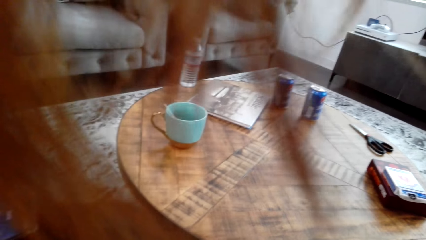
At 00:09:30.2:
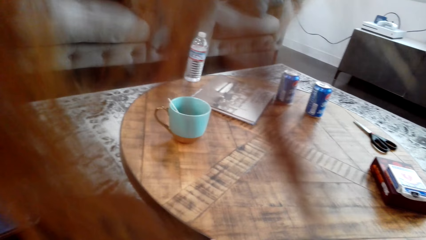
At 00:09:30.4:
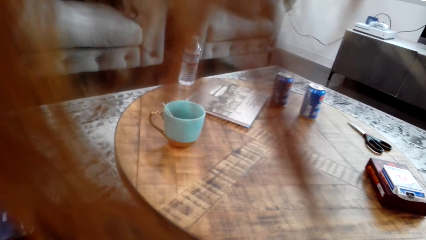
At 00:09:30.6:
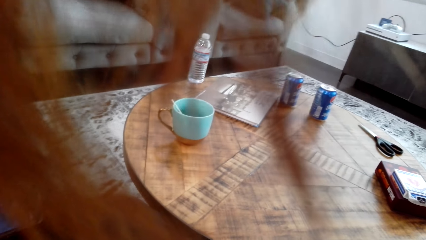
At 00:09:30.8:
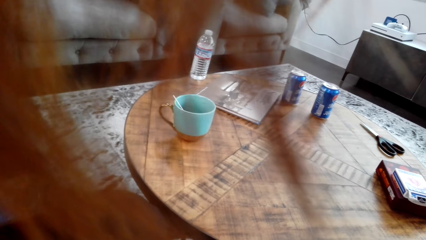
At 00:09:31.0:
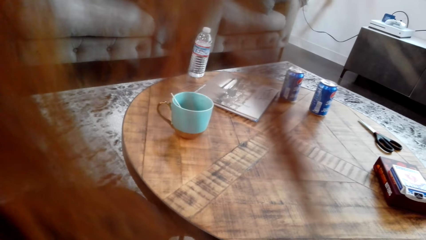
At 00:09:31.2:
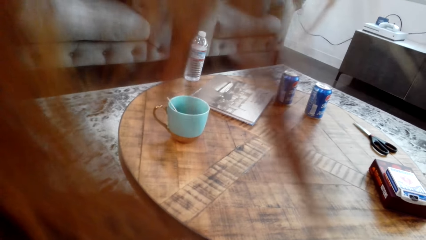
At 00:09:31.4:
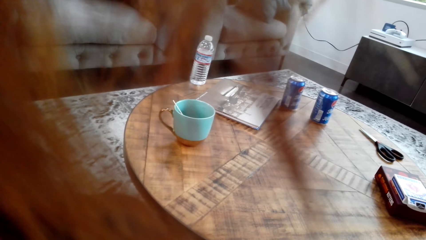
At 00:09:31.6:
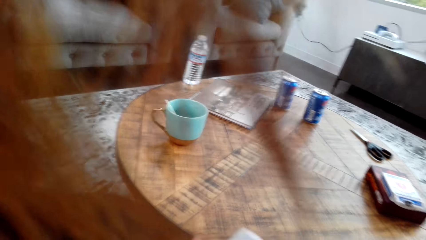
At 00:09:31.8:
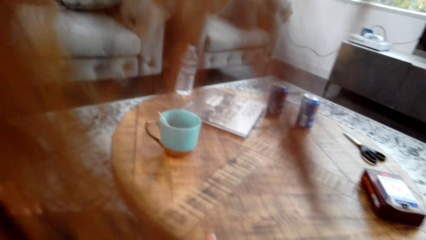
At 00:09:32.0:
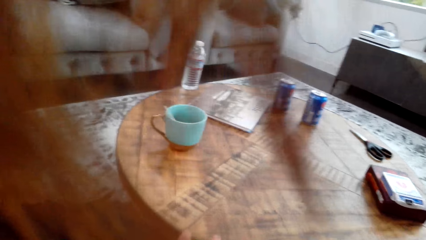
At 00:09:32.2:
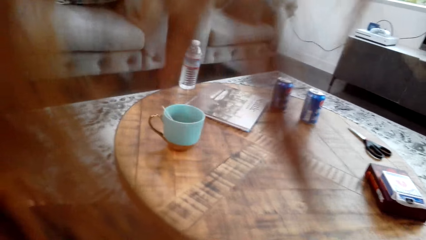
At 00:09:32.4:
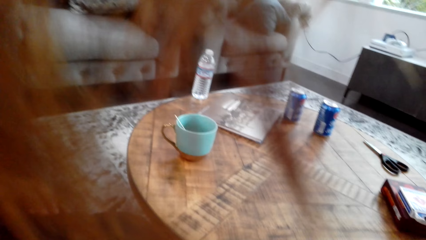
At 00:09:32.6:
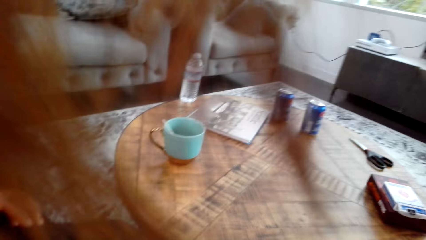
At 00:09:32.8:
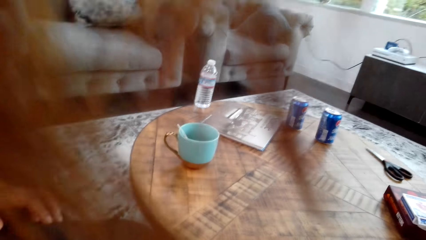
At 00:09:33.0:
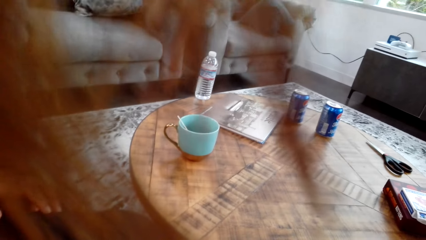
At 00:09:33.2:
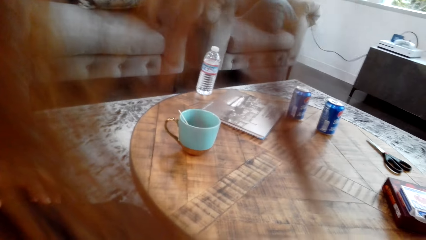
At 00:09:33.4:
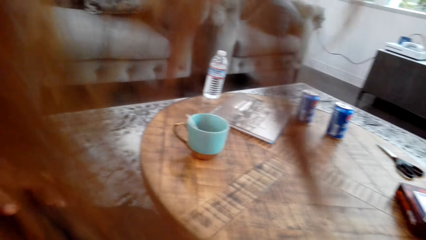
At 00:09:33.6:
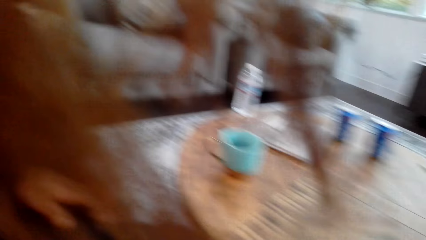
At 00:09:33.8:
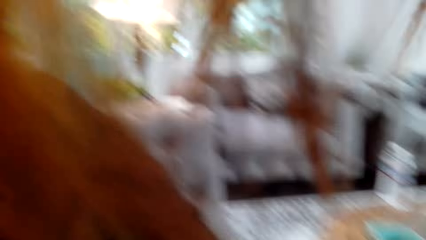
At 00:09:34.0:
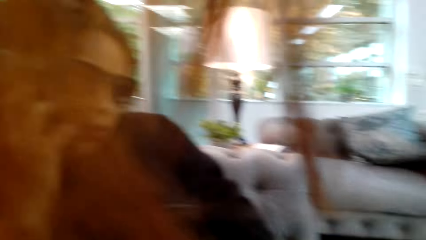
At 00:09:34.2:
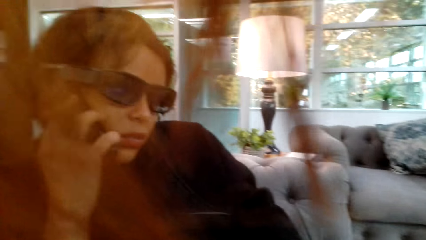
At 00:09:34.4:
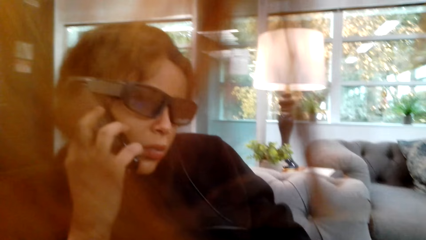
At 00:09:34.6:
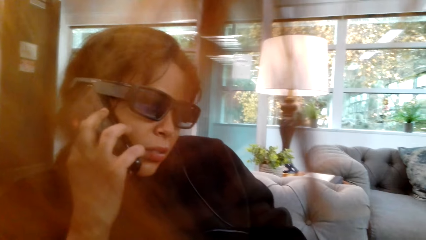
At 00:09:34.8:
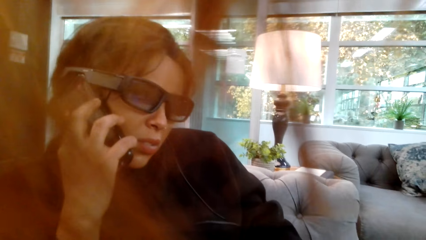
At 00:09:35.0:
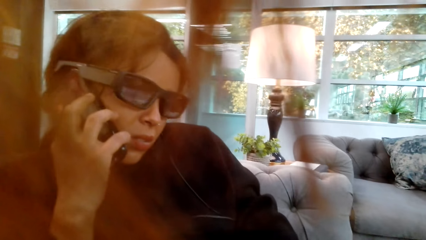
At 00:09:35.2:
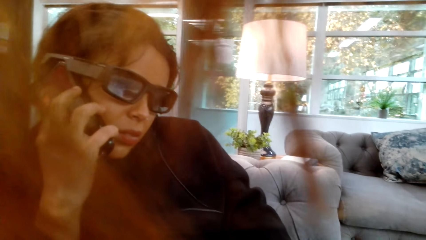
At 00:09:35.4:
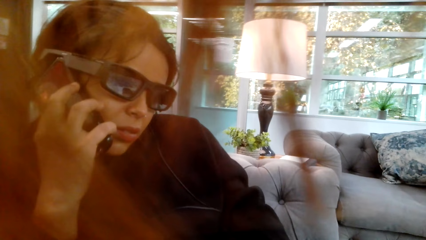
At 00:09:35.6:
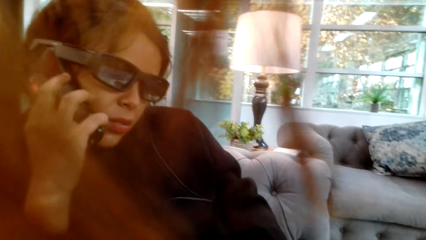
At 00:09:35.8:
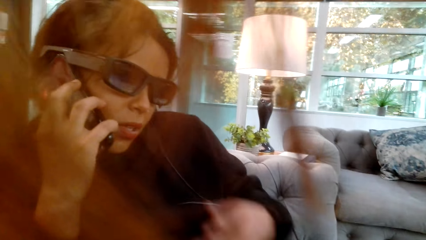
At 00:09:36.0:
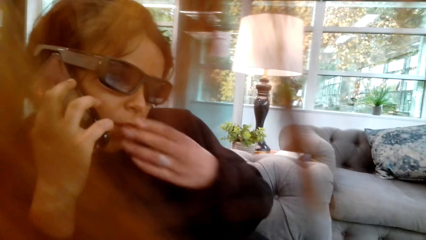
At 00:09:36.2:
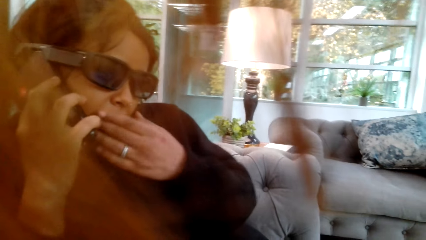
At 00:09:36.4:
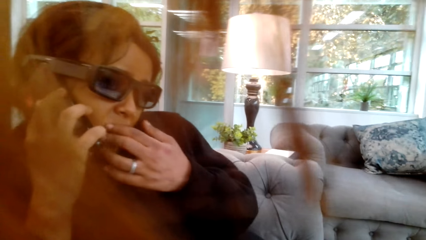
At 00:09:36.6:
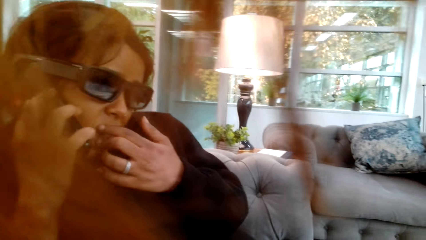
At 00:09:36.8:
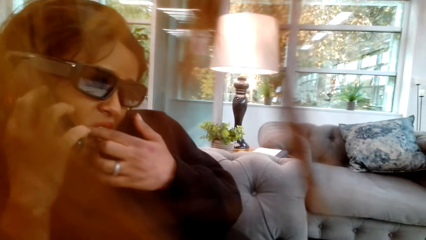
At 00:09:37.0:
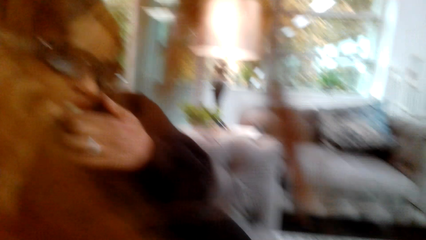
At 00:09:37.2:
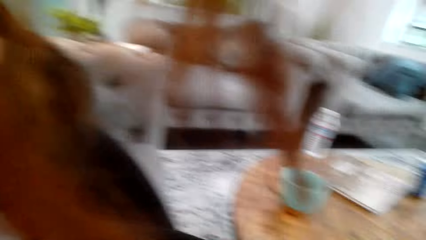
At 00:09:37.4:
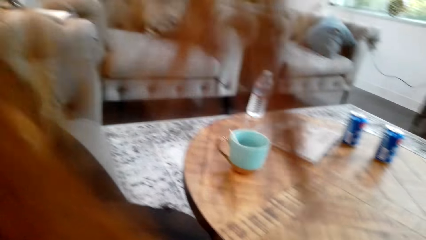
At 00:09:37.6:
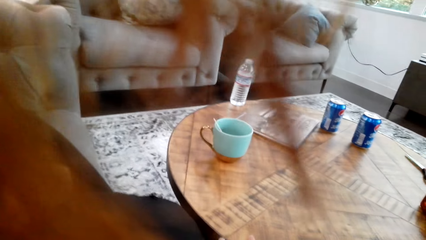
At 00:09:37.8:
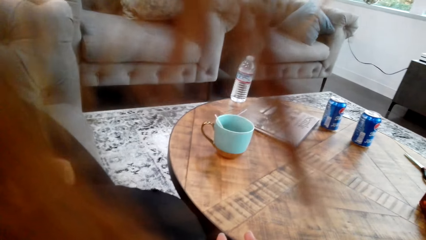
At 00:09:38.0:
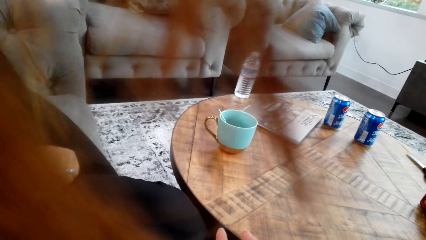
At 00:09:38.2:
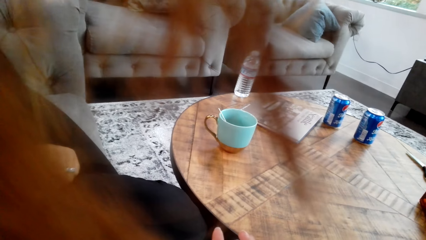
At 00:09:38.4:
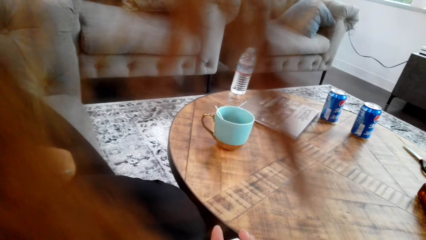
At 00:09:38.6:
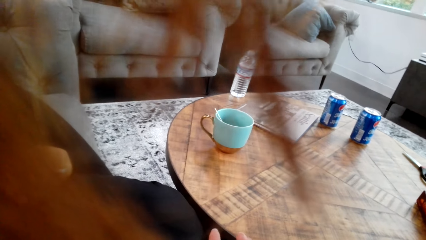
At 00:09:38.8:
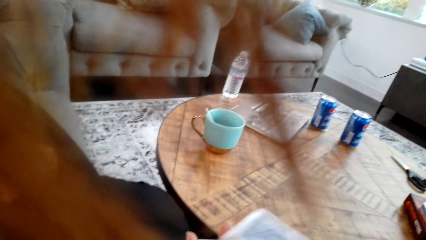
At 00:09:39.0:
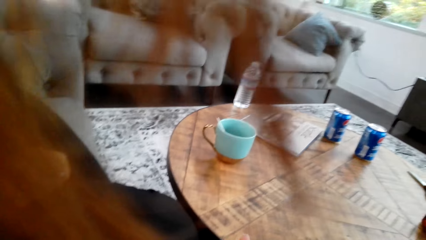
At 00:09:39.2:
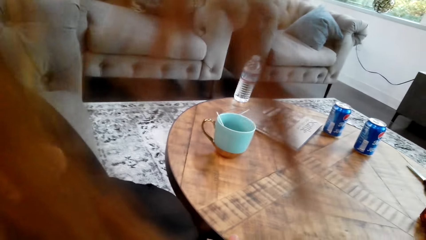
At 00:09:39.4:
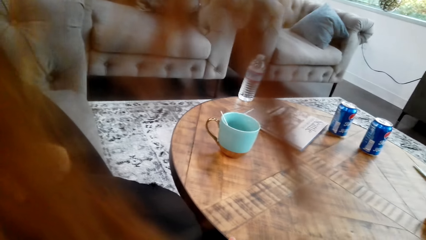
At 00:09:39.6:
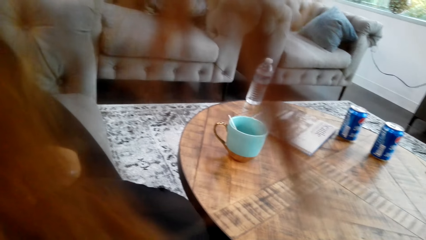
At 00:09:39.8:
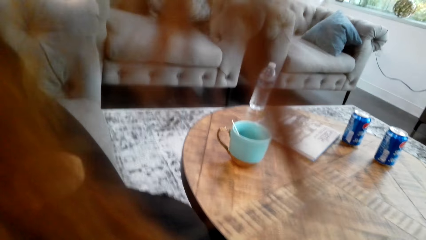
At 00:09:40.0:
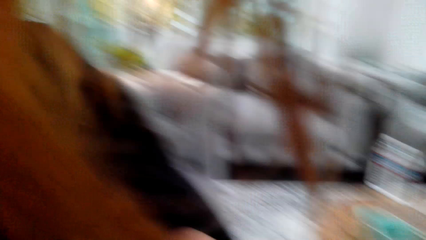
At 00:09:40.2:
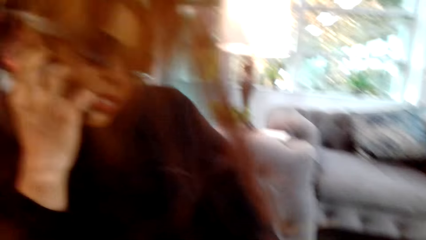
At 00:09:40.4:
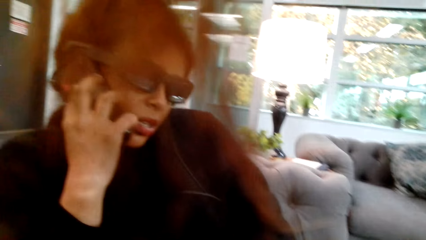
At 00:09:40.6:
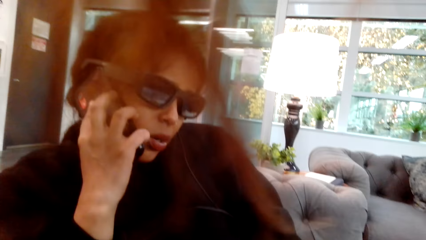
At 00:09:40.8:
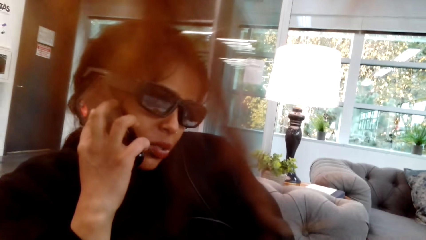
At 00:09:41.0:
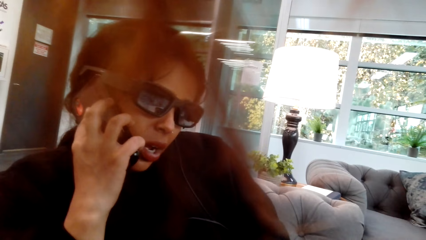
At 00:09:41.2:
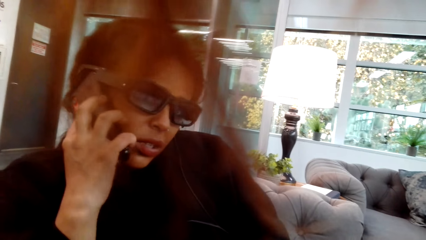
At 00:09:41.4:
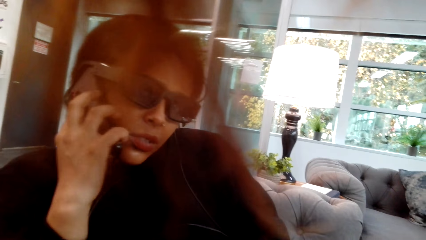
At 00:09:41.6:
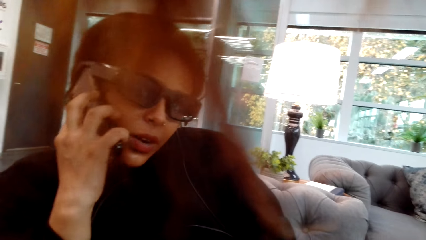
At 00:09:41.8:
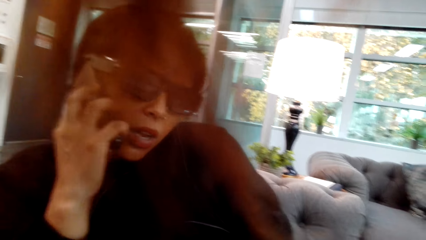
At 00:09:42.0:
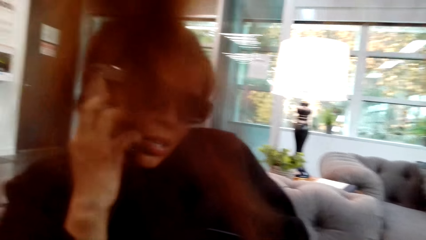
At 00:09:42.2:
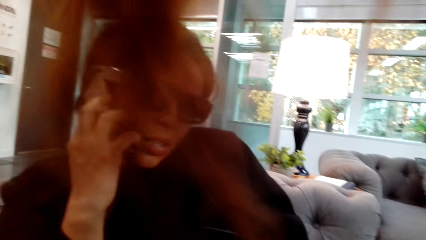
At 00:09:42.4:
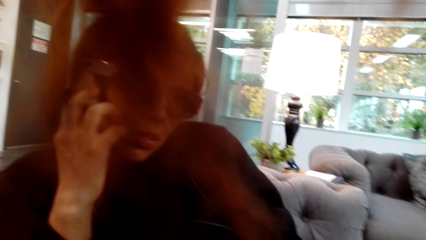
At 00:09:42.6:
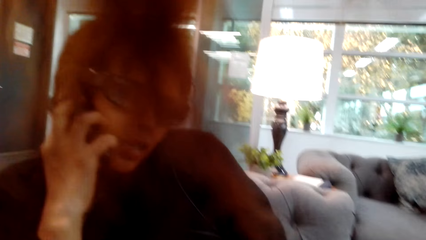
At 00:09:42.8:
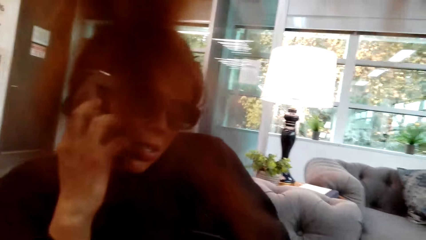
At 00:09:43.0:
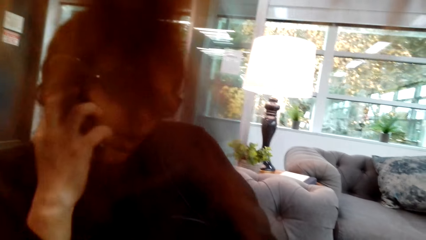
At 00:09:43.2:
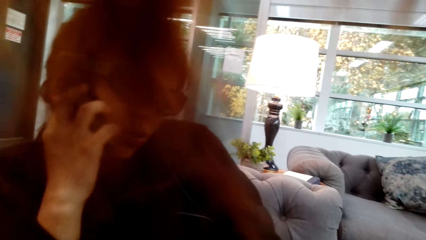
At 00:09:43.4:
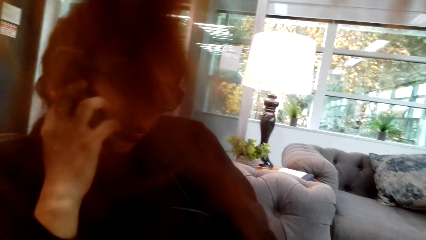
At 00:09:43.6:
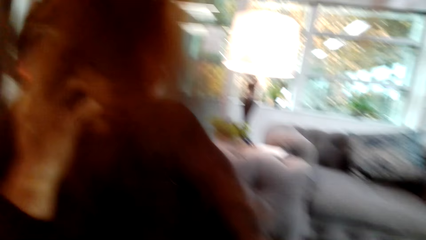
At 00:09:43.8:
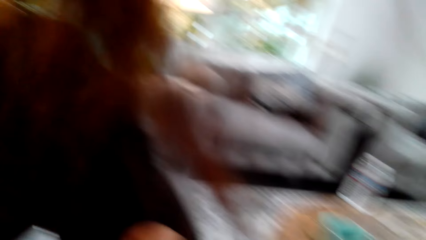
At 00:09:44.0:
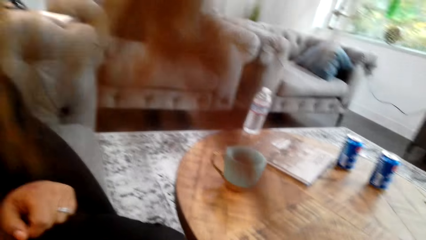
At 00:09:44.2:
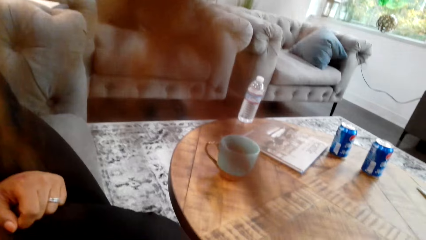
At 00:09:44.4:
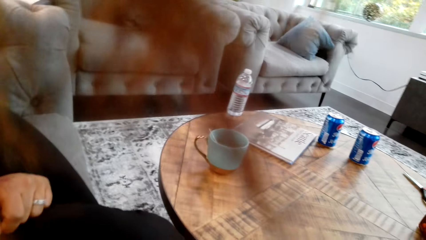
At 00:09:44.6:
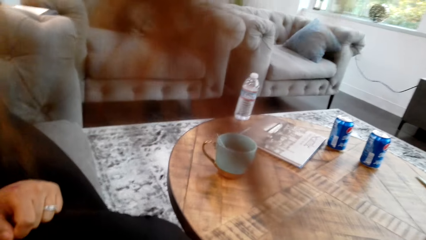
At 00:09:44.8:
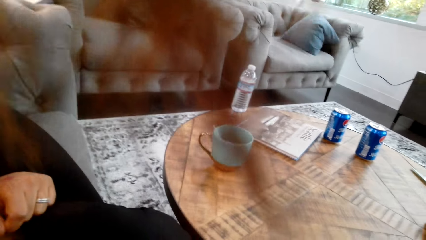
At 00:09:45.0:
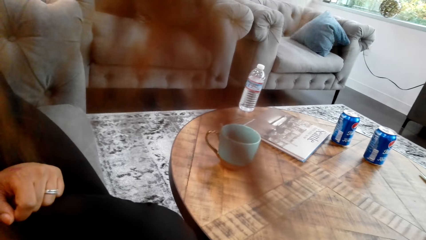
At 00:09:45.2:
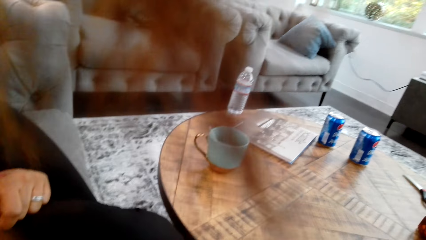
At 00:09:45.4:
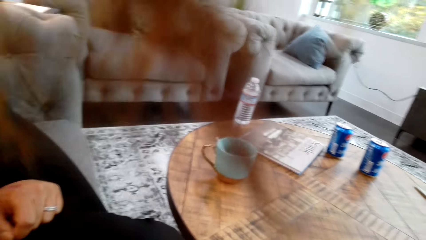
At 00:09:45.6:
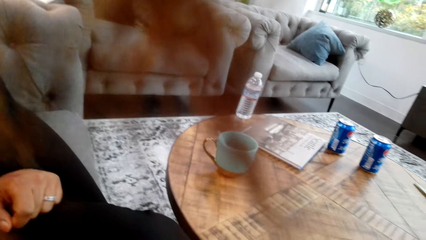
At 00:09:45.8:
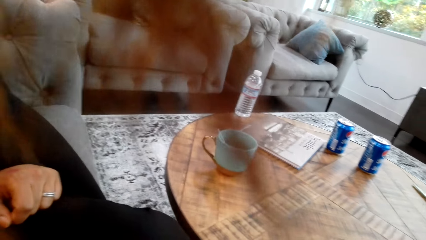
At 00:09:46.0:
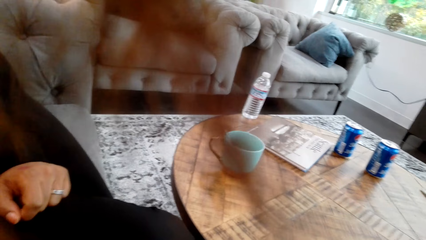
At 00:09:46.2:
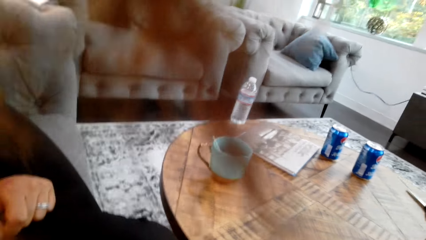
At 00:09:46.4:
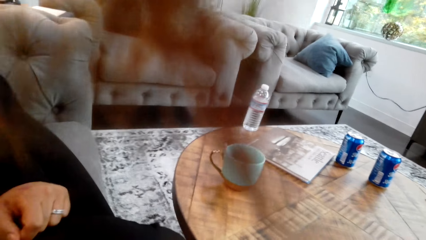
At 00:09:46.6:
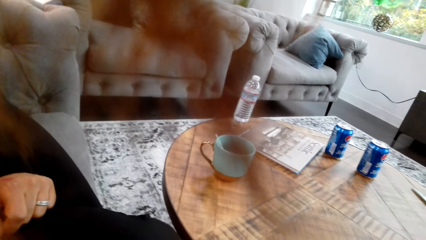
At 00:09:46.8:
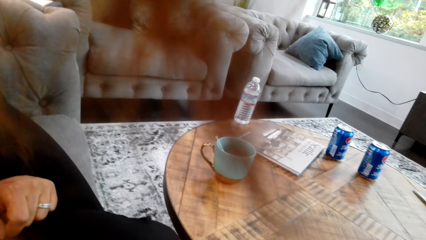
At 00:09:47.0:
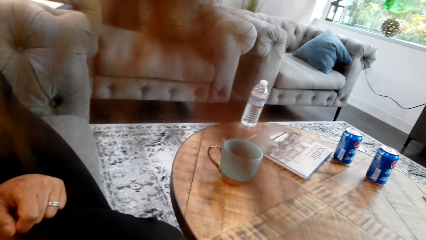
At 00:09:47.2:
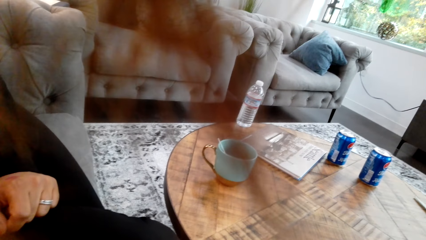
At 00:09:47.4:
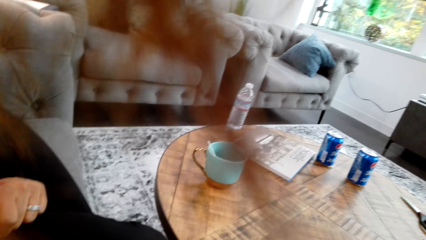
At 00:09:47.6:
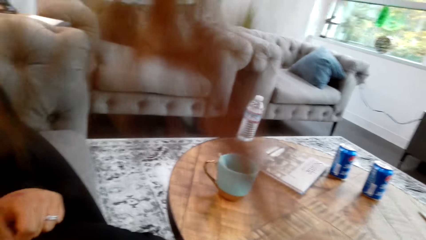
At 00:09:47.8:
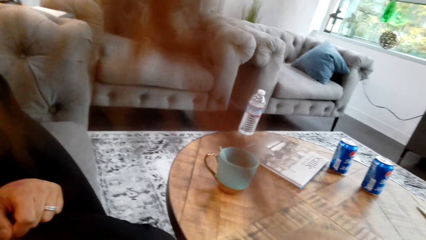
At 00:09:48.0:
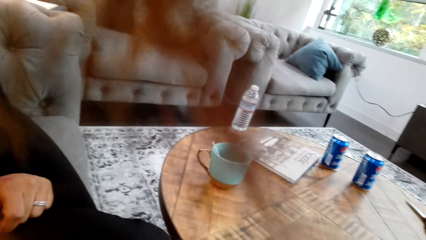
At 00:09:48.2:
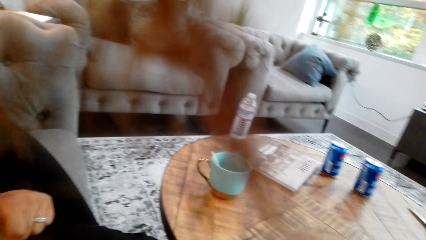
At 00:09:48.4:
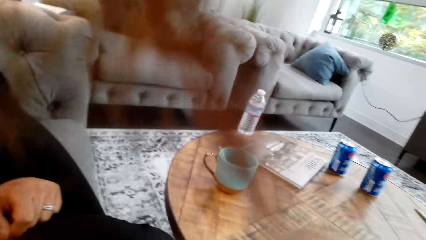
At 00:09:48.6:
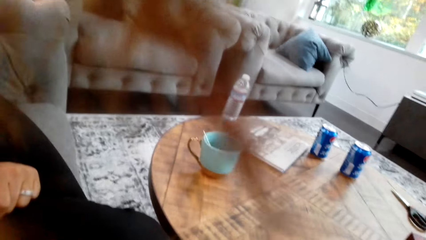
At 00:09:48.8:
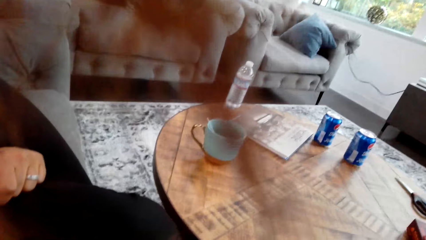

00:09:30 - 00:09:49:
A lady looks around a room. The lady uses her phone. The camera wearer looks around the room. They converse to the lady. The lady uses her phone. The camera wearer looks around the room.
